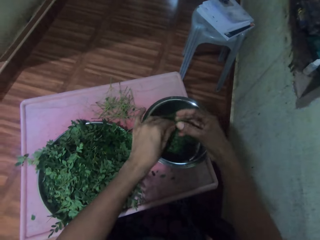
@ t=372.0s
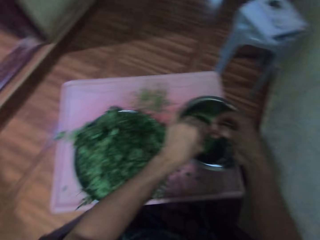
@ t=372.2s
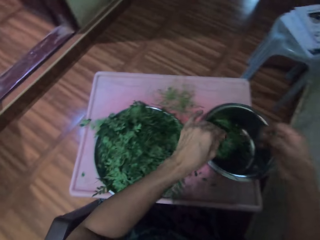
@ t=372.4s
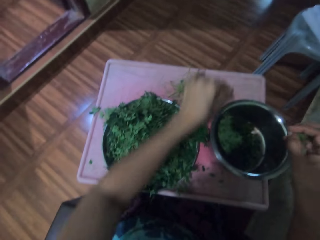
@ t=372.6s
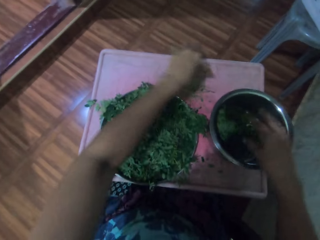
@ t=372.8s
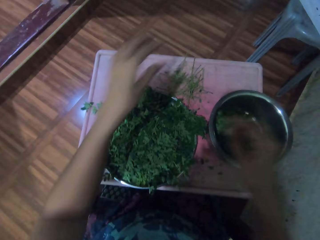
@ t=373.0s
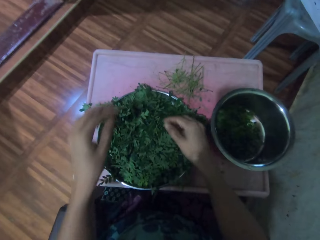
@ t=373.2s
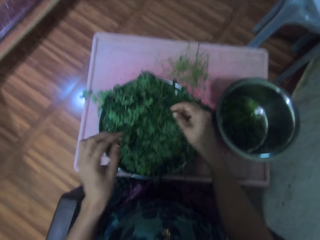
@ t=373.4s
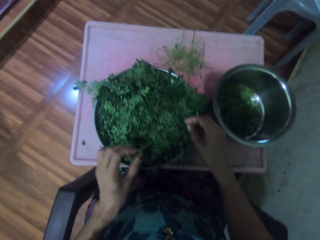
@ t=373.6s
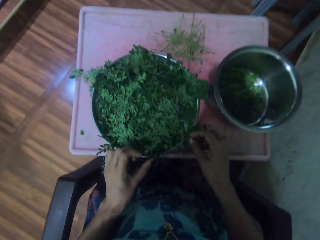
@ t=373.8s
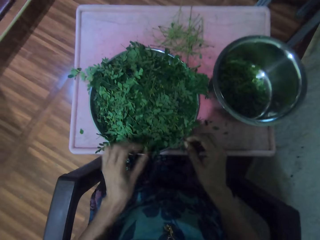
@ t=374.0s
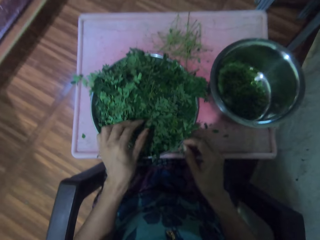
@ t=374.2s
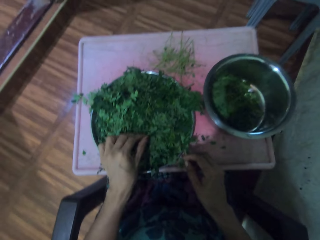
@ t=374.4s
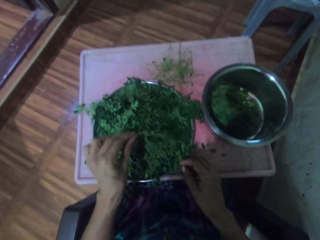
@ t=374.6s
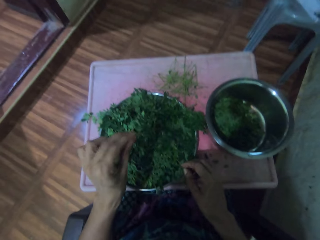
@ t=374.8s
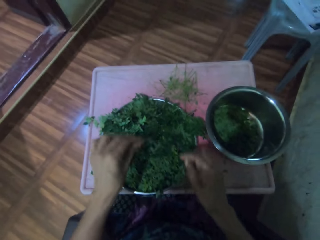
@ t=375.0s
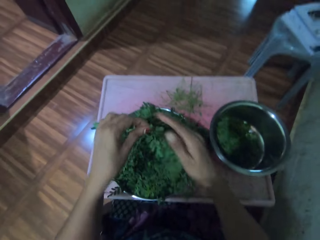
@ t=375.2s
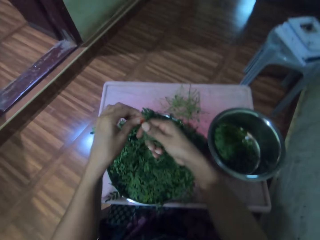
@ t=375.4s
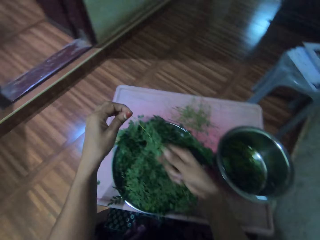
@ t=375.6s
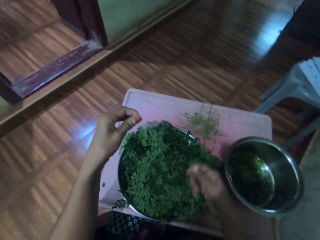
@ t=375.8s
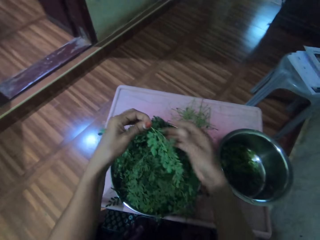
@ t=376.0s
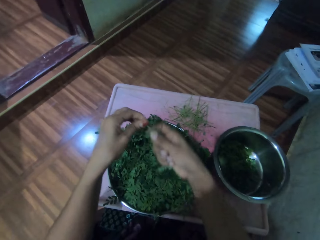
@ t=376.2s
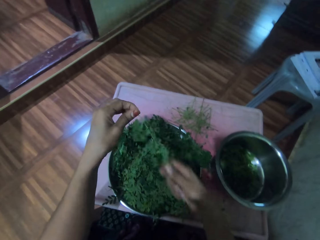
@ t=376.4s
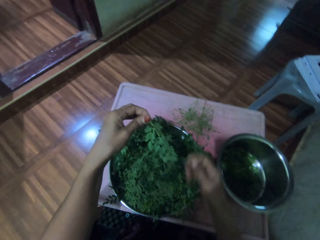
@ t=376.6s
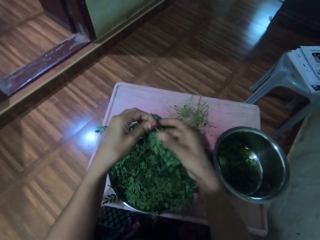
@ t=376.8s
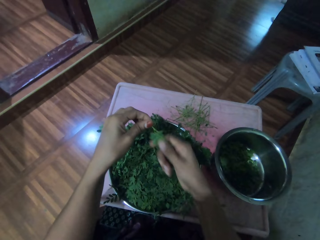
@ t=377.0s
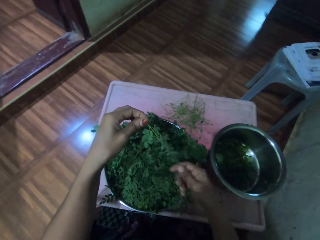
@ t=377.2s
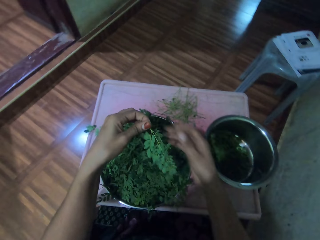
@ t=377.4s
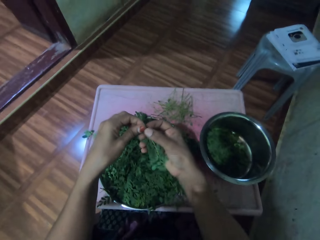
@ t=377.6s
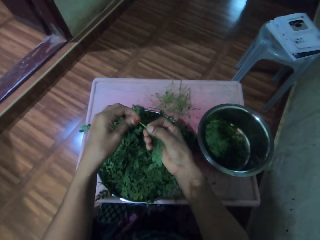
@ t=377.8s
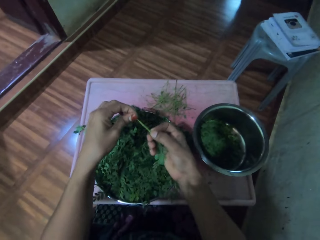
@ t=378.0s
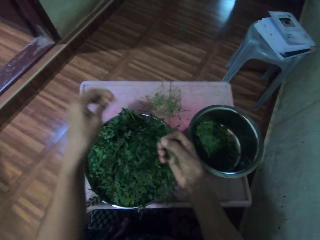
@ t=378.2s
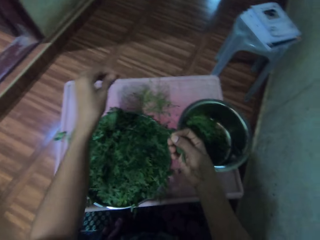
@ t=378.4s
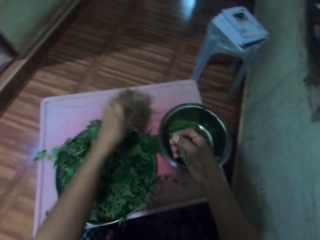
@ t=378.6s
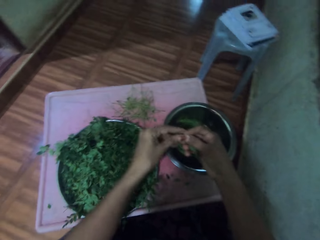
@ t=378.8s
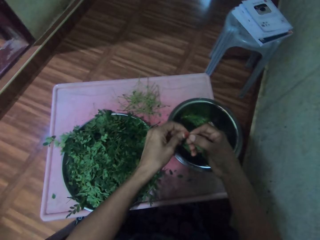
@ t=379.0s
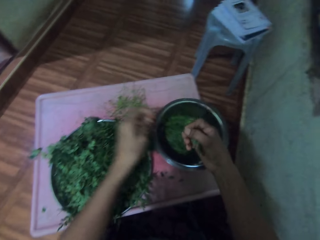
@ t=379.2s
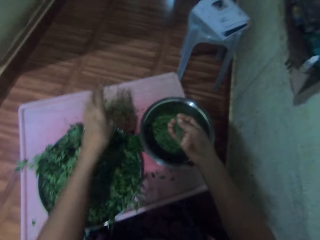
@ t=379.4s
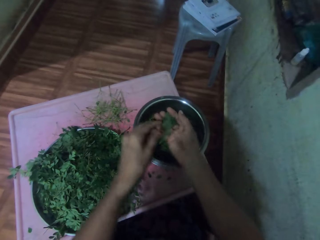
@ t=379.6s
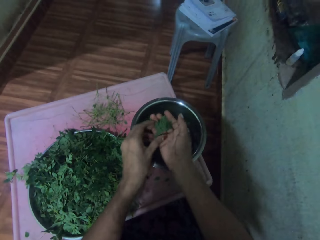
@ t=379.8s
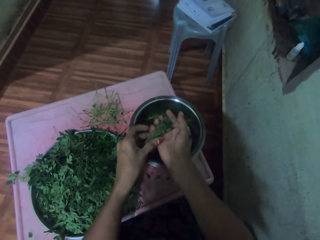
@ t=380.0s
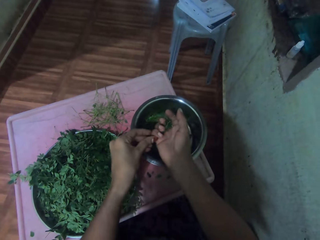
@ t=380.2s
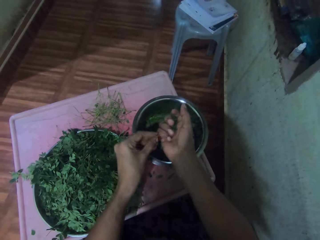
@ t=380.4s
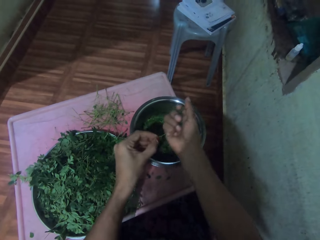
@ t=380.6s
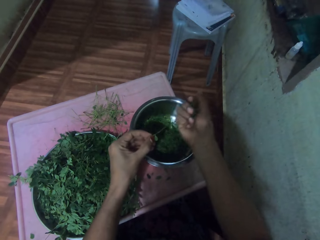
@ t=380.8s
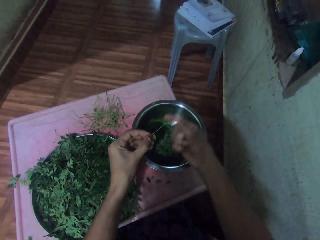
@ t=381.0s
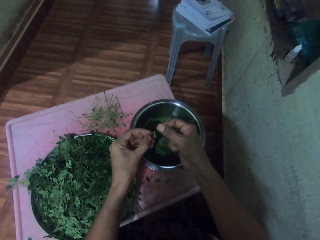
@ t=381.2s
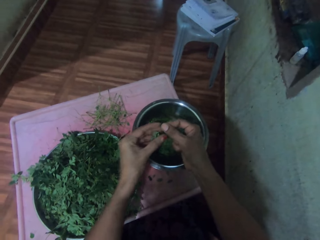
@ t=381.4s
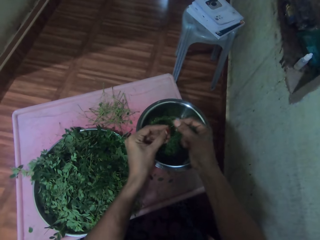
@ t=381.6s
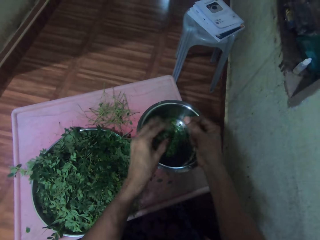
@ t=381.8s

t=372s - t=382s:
The camera wearer puts the vegetables in the silver bowl. They throw a twig away. They pick vegetables or a vegetable twig from the tray. They touch the vegetable twig. They pluck the vegetables from the stalk and drop the stalk on the table. They hold a vegetable. They cut the vegetable.

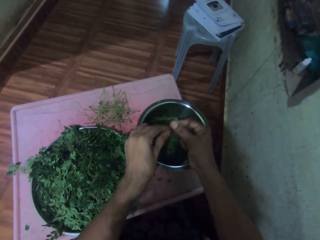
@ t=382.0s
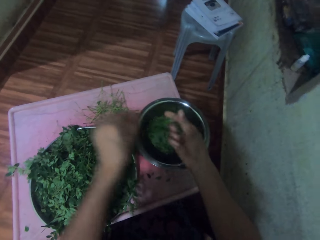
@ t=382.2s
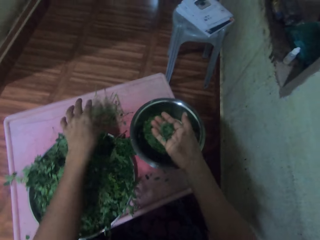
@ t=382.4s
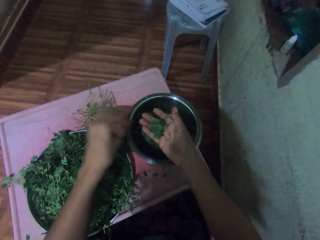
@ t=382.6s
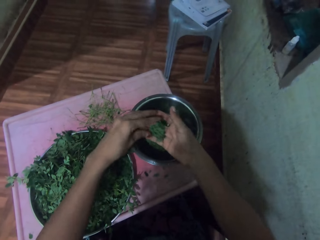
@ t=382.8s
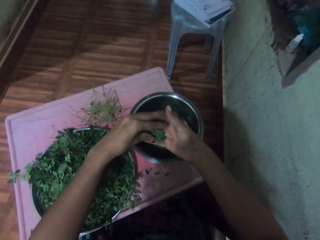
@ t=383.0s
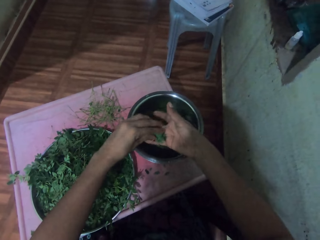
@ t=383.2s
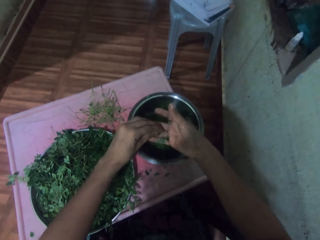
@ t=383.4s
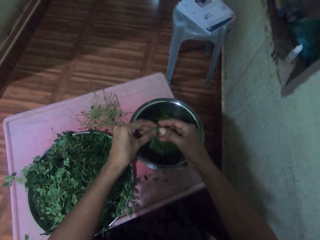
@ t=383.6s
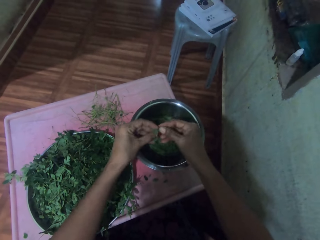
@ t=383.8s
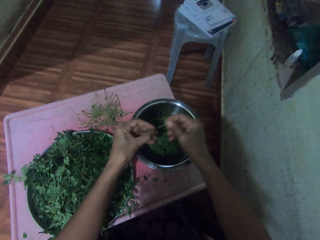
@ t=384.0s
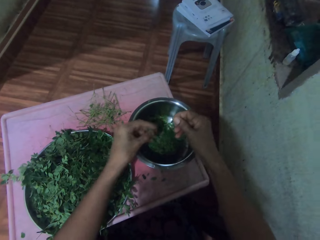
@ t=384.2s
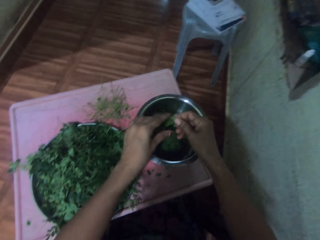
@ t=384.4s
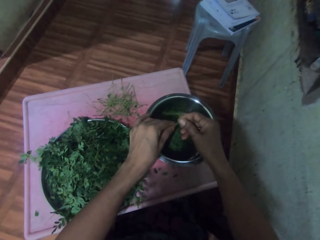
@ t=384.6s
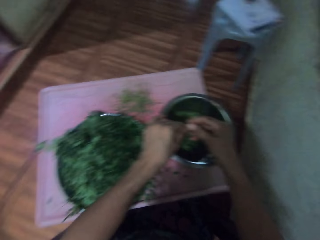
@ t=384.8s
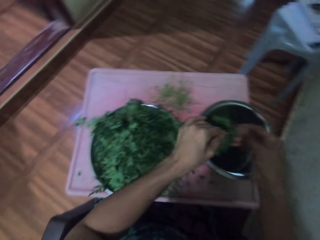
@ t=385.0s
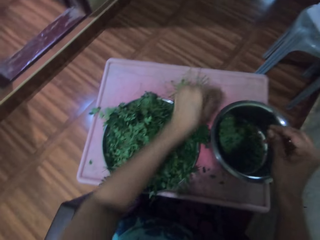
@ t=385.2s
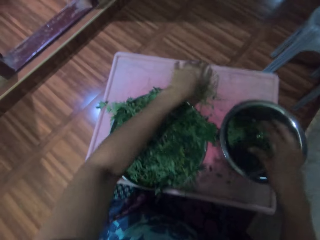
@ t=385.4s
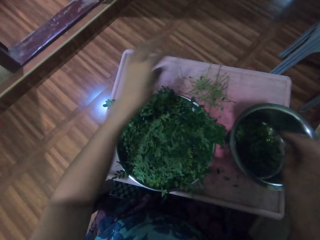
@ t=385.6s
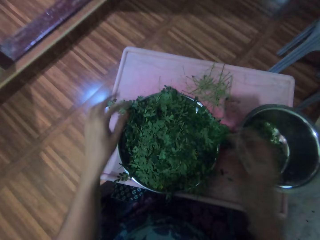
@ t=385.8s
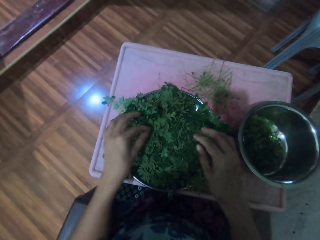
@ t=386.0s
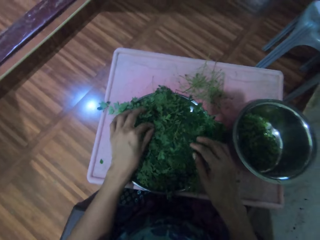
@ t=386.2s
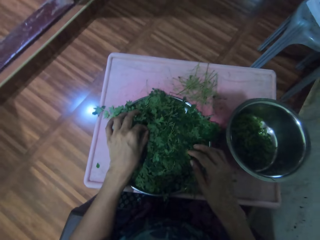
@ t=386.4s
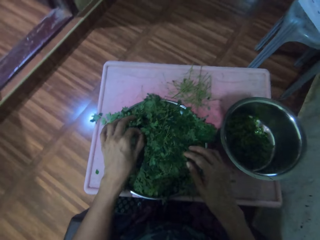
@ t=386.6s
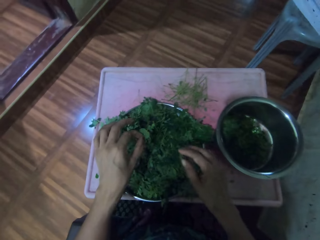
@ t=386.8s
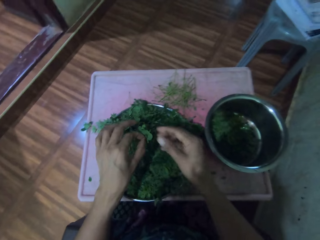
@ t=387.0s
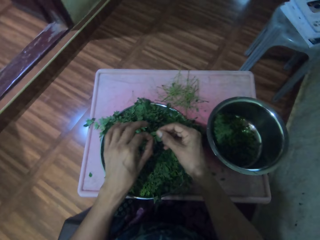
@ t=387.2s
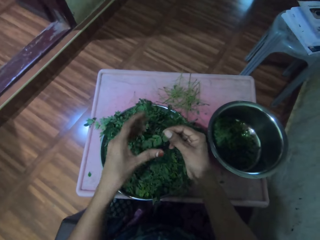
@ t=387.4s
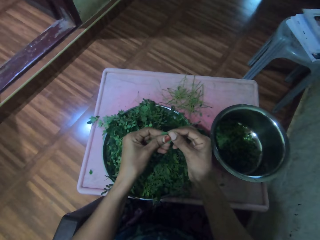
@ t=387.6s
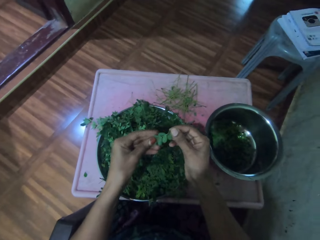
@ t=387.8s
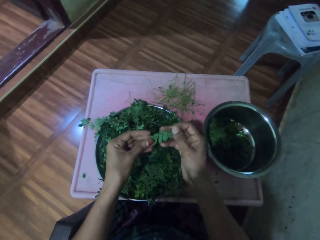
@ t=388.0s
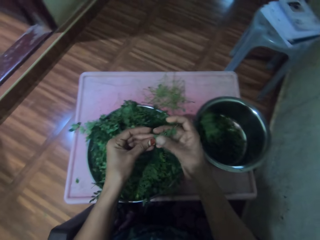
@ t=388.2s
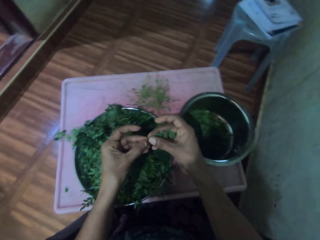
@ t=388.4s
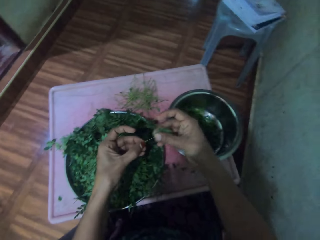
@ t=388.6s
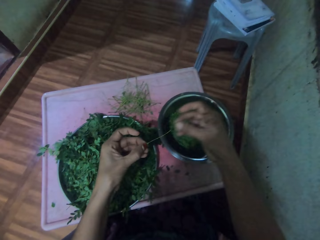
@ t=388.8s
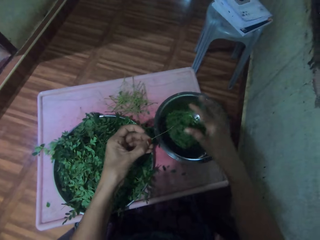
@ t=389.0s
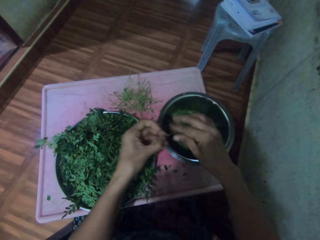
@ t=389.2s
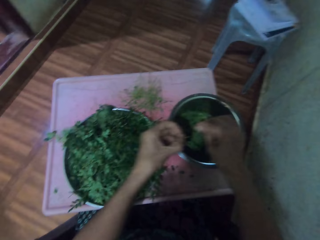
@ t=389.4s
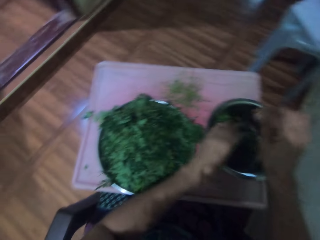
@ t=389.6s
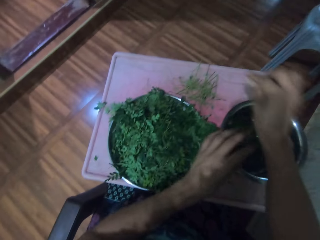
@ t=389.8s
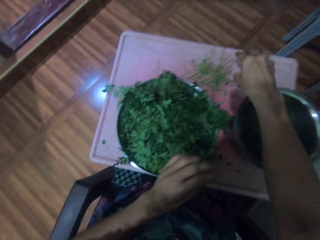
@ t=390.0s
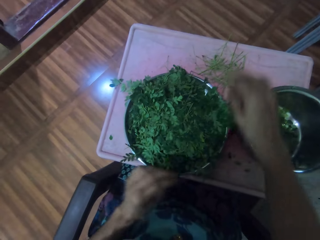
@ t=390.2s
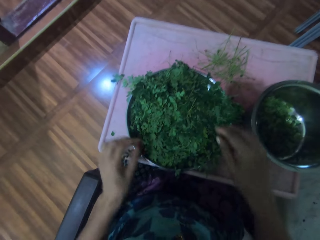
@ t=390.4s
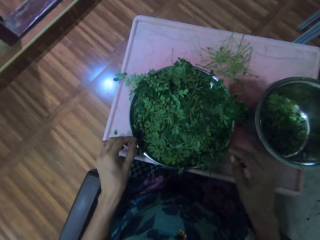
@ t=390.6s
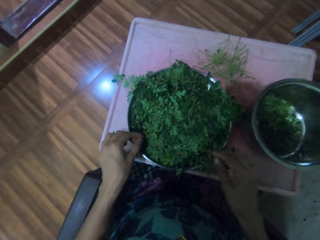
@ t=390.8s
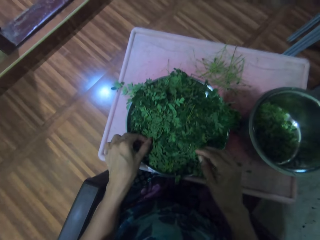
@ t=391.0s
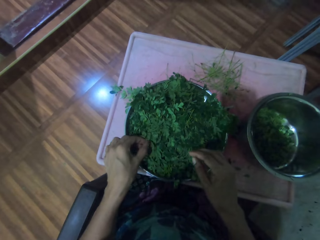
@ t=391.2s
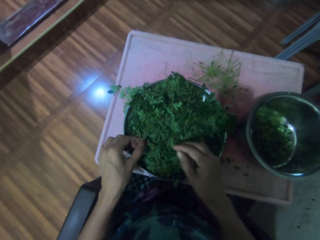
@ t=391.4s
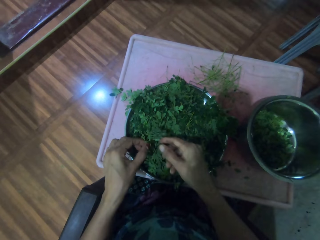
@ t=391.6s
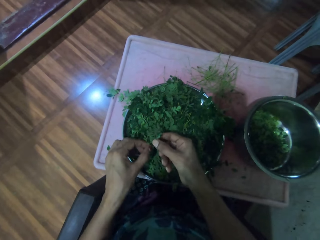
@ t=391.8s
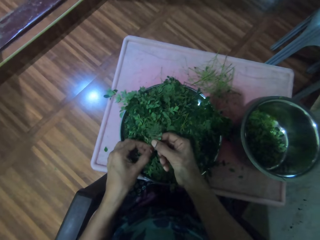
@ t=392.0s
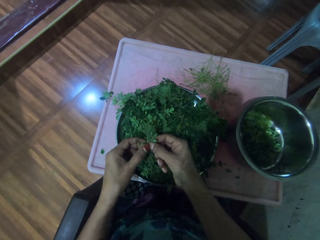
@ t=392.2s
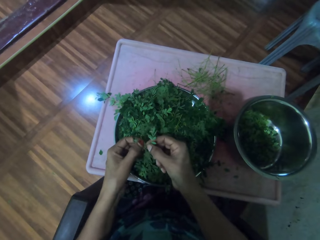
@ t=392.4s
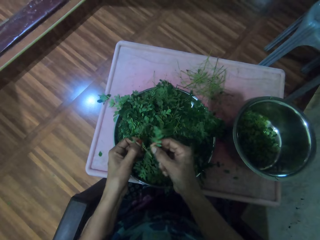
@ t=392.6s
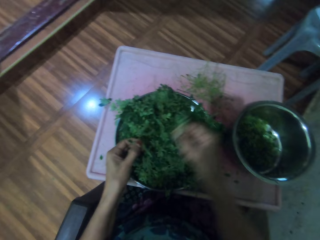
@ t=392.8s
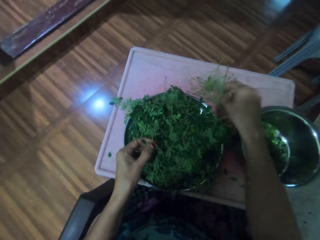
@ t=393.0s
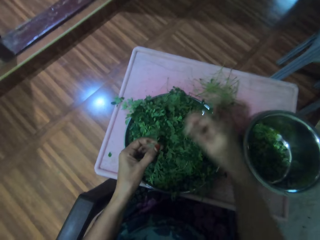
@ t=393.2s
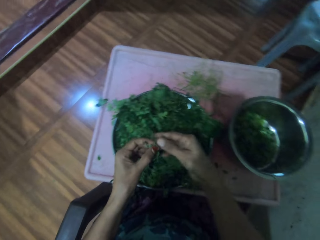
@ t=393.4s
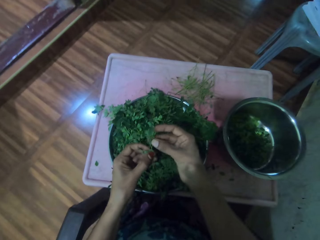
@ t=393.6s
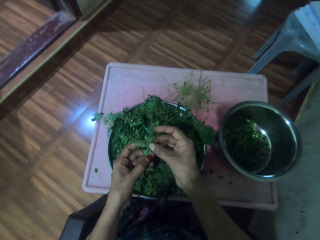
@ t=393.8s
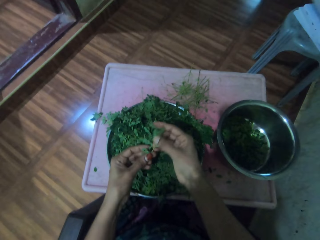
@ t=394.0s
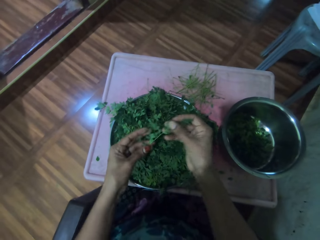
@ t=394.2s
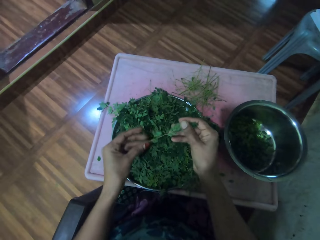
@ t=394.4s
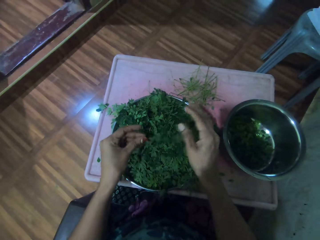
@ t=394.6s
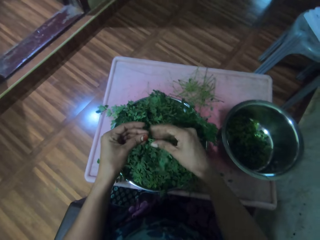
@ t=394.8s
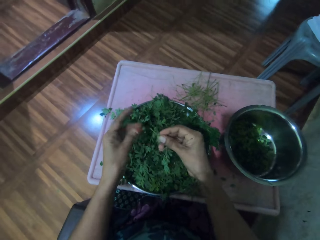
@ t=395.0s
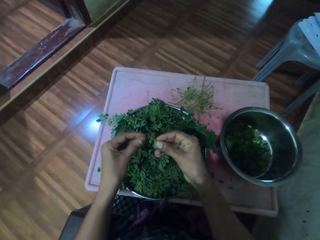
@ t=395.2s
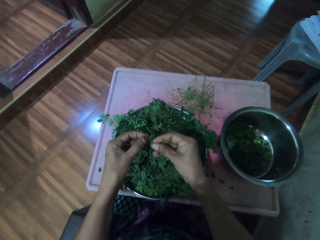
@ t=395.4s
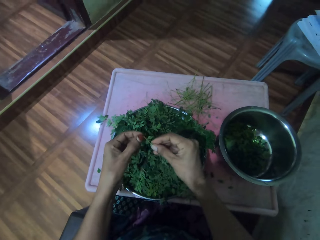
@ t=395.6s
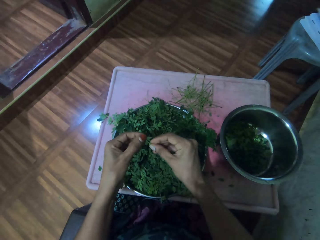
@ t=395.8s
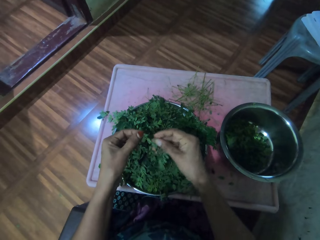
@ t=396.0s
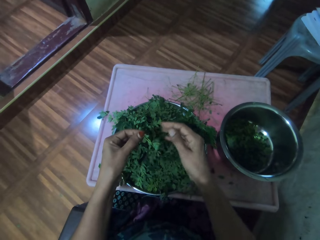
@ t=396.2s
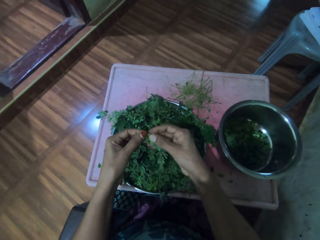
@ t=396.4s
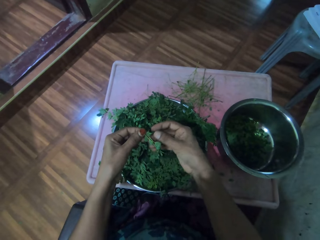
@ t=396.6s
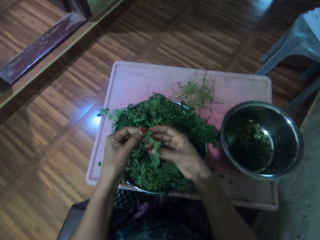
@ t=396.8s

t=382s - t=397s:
The camera wearer throws a twig away. They cut a vegetable. They put the vegetables in the silver bowl. They pick vegetables or a vegetable twig from the tray. They touch the vegetable. They pluck the vegetables from the stalk. They put the vegetables in the silver bowl. They drop the stalk on the table. They pick the vegetables from the tray. They cut the vegetable twig. They pluck a vegetable from the twig.
